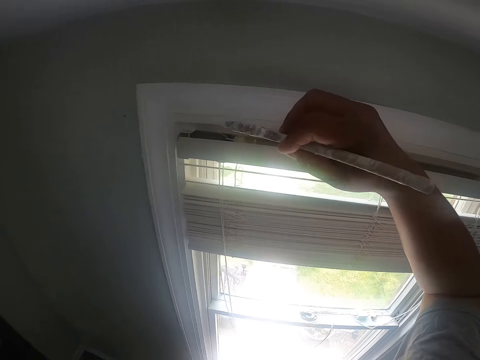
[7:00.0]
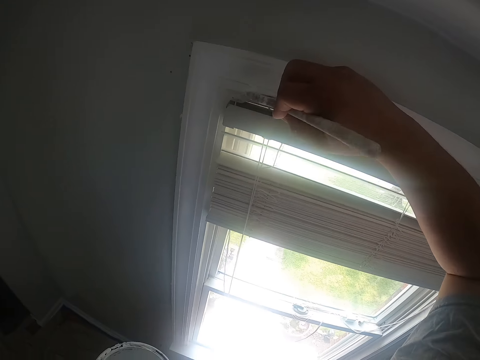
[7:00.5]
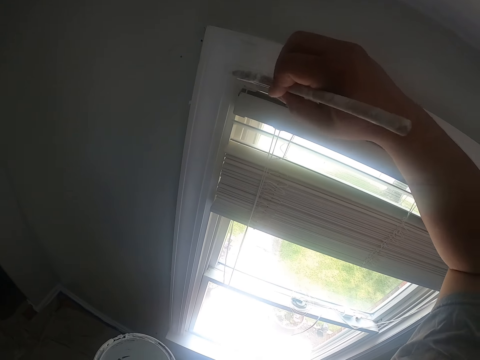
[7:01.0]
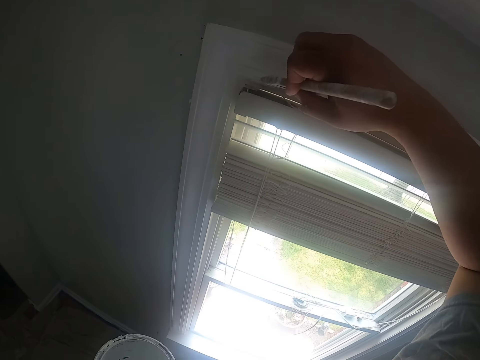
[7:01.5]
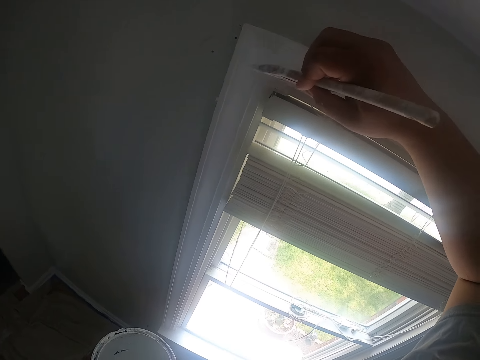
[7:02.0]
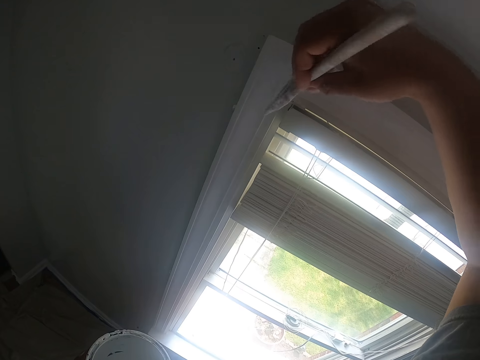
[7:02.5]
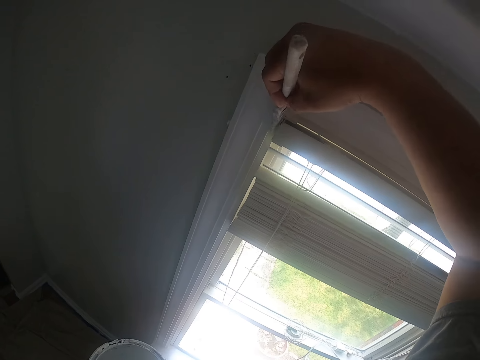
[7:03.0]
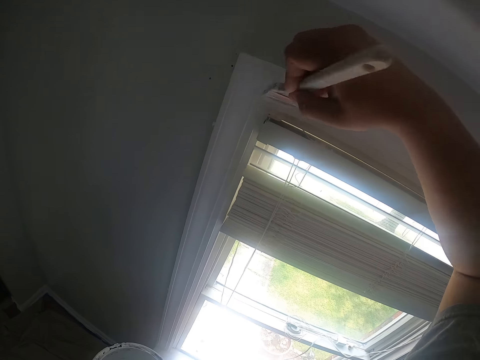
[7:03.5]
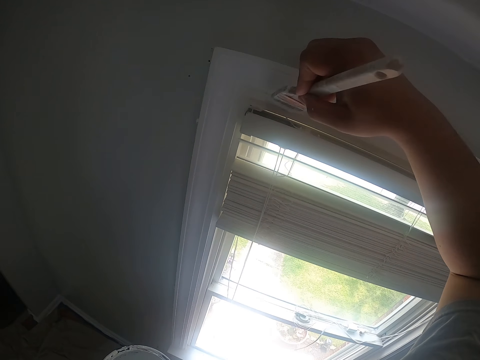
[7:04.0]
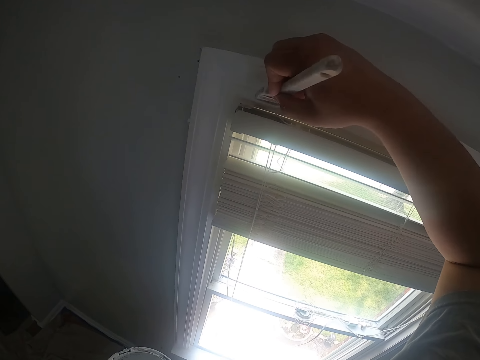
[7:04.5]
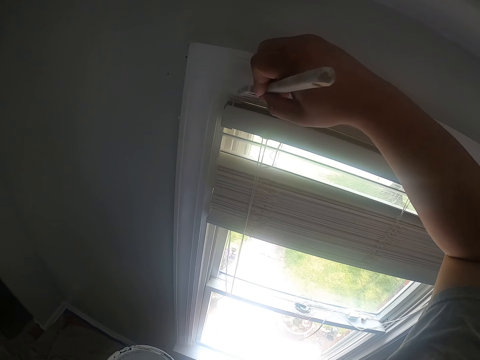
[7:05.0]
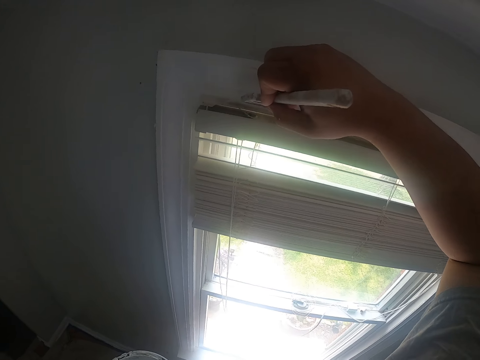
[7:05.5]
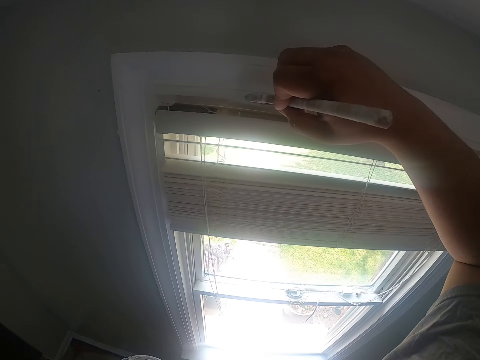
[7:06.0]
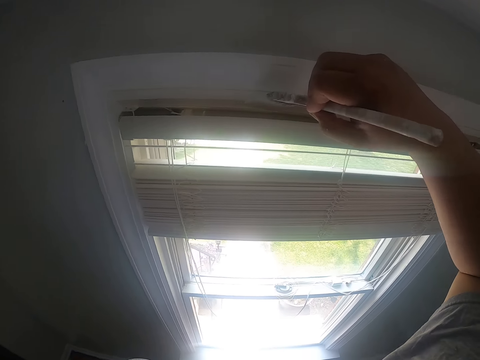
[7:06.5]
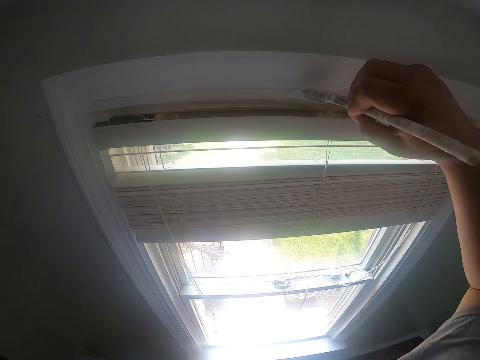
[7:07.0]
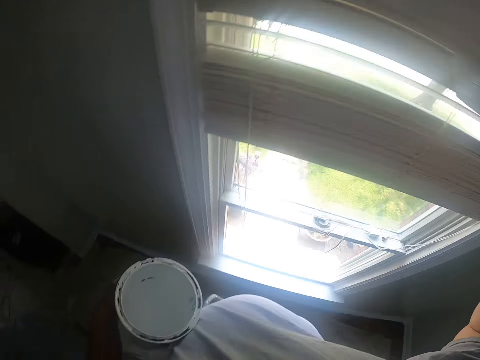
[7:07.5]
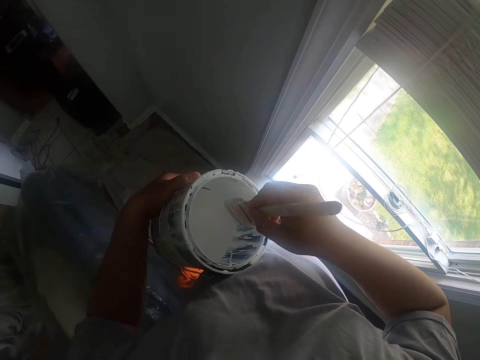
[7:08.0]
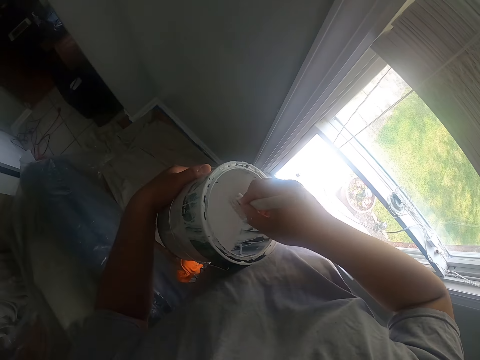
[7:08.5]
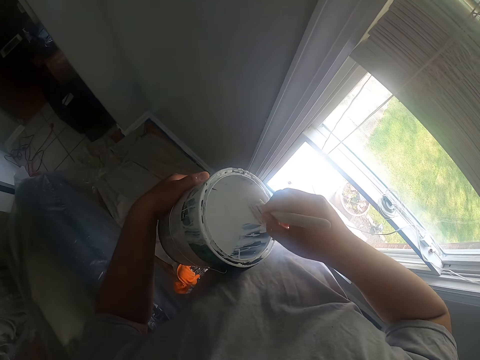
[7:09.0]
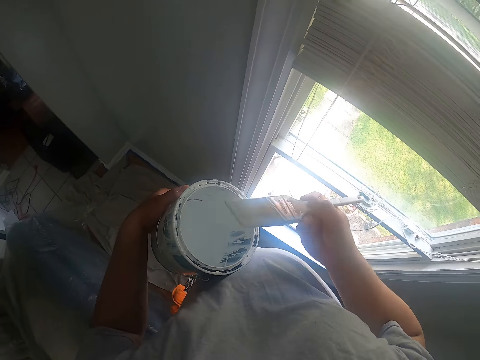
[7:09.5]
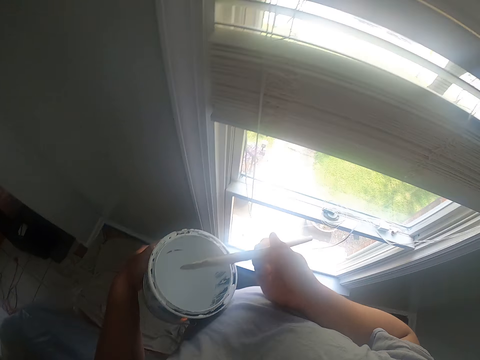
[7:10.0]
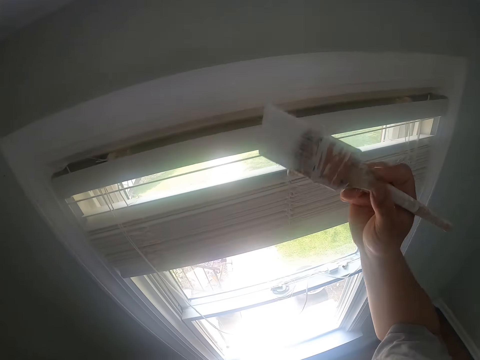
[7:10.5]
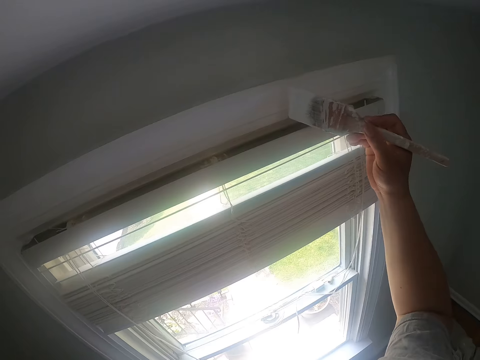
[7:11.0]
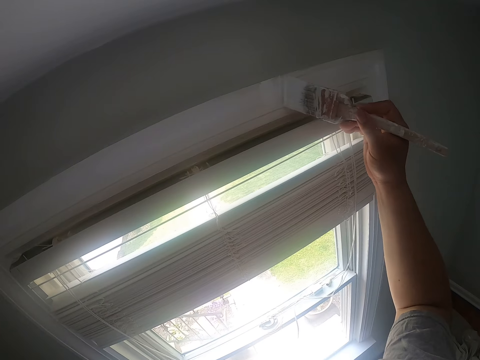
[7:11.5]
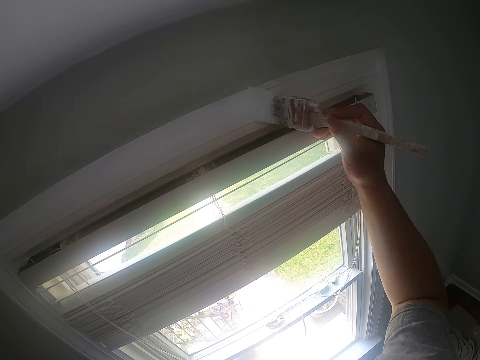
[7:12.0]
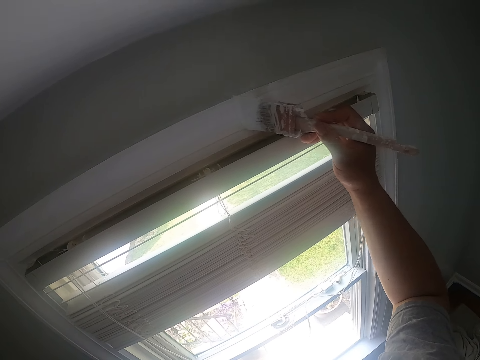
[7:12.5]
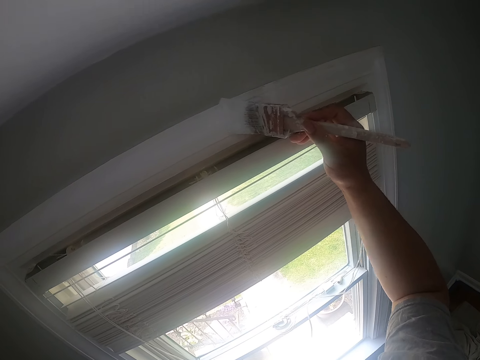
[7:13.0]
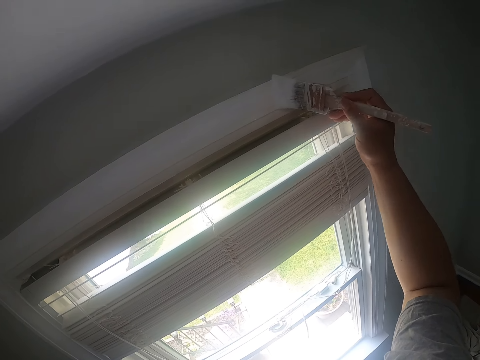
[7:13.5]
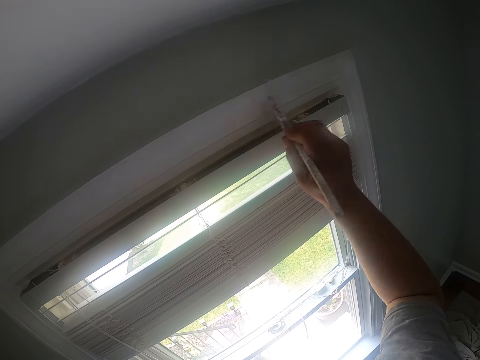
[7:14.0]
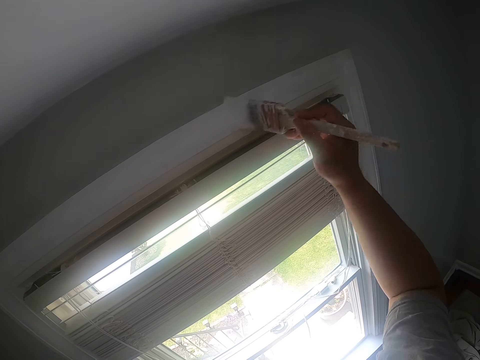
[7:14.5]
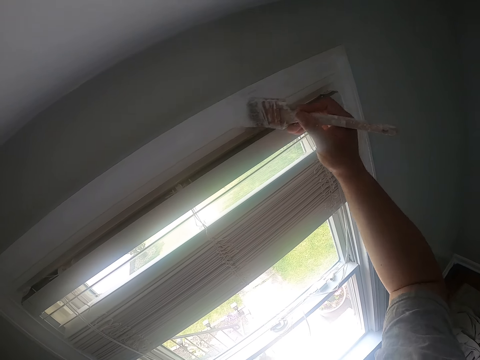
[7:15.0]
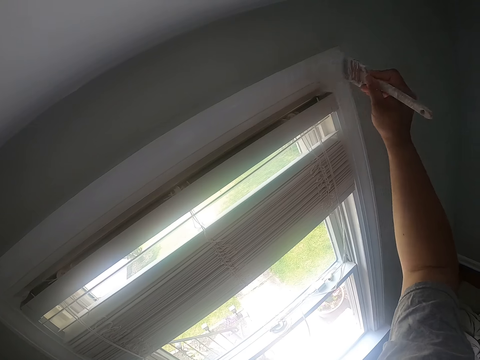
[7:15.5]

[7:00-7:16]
The camera wearer dips the paint brush into the paint bucket. They scrub off the paint from the paint brush. They paint the window frame with the paint brush.

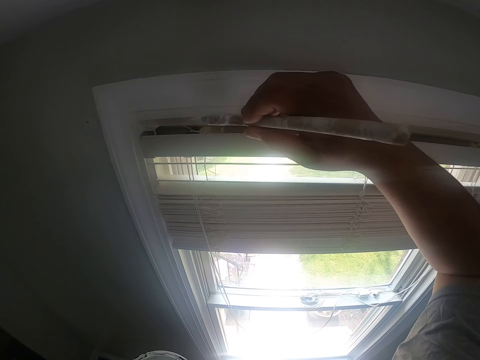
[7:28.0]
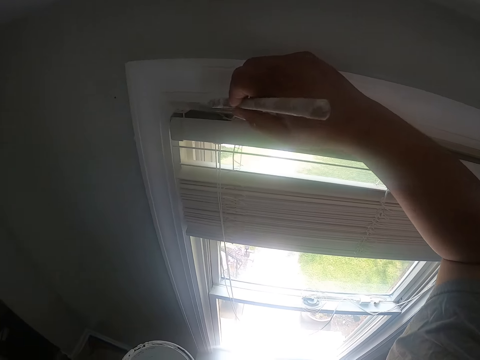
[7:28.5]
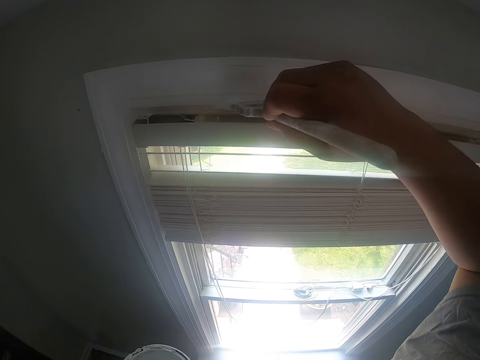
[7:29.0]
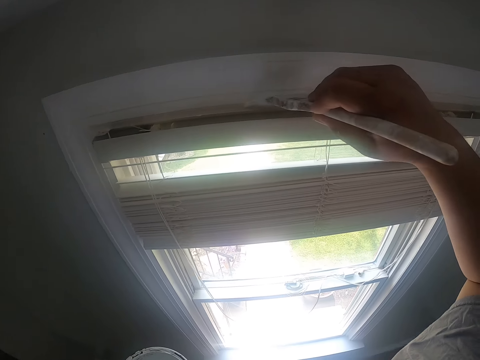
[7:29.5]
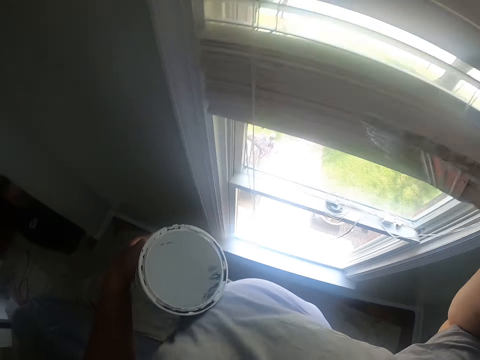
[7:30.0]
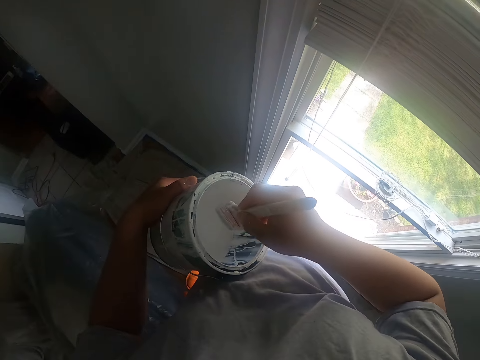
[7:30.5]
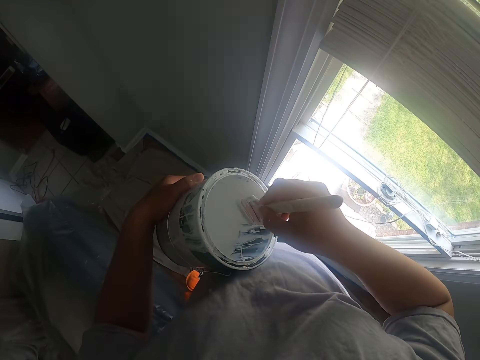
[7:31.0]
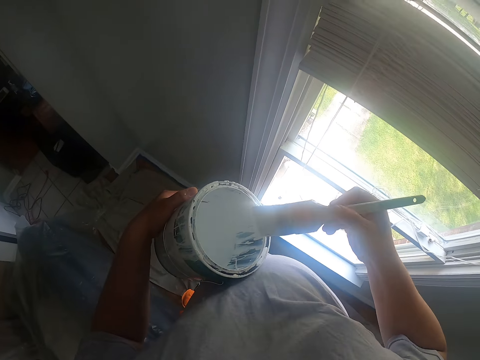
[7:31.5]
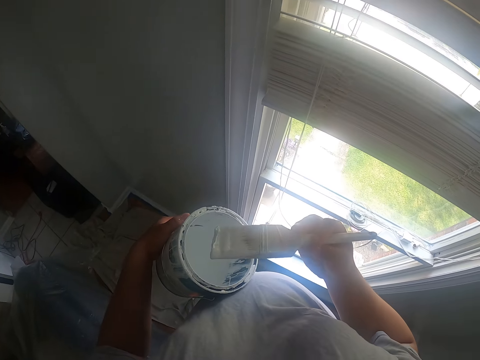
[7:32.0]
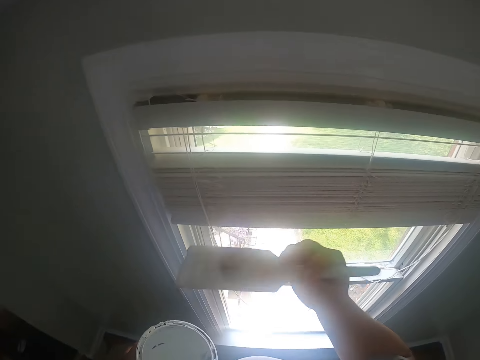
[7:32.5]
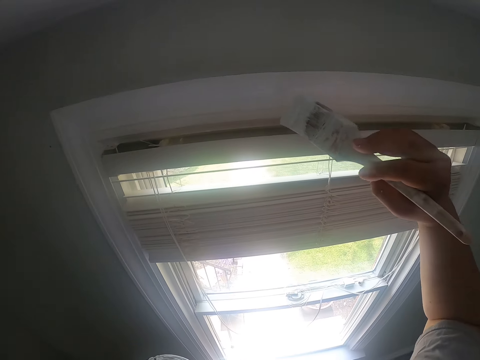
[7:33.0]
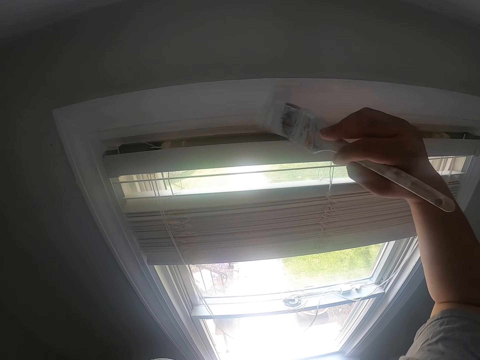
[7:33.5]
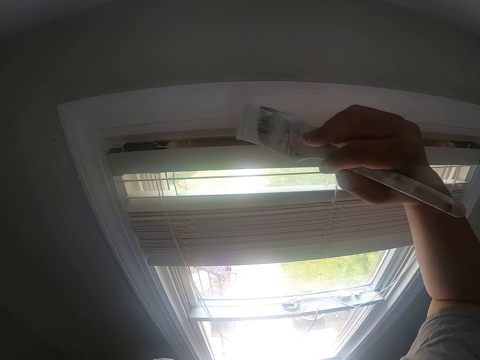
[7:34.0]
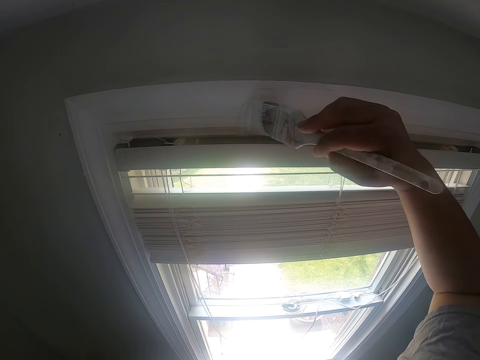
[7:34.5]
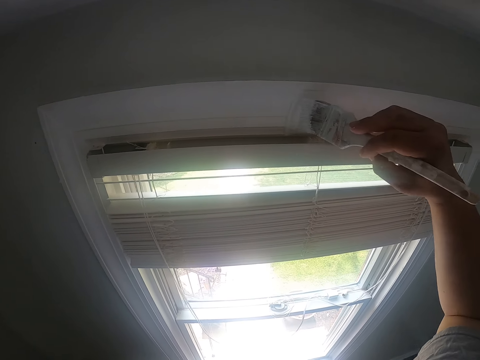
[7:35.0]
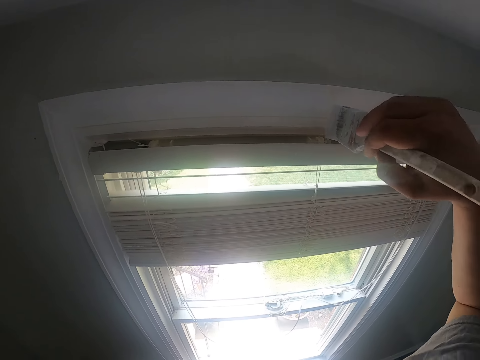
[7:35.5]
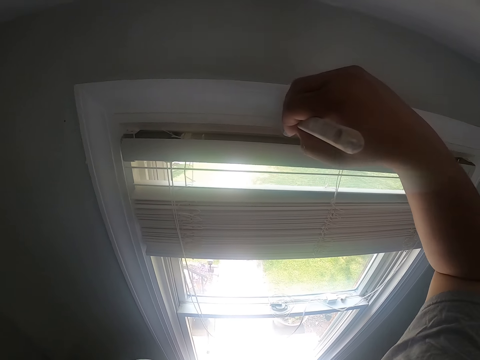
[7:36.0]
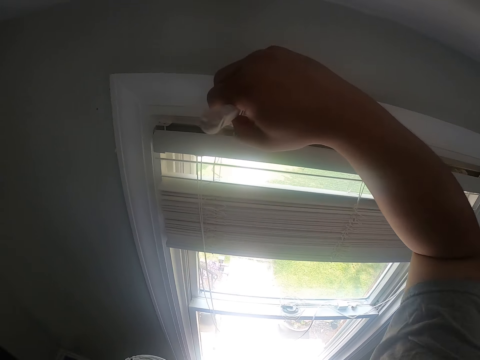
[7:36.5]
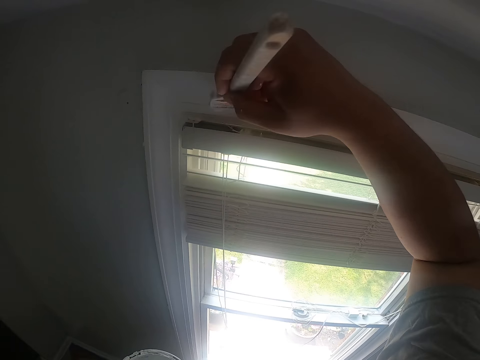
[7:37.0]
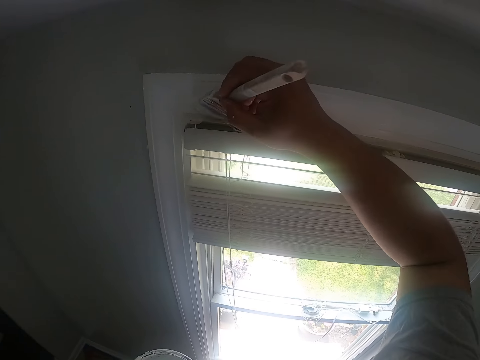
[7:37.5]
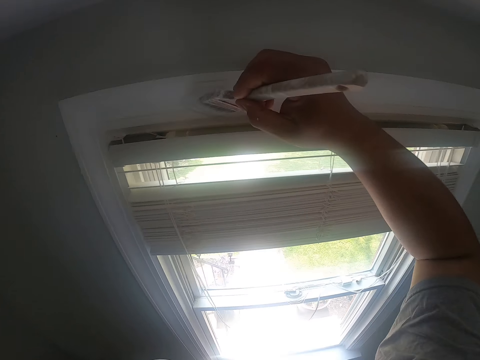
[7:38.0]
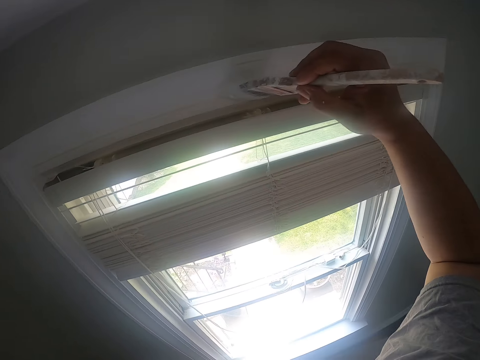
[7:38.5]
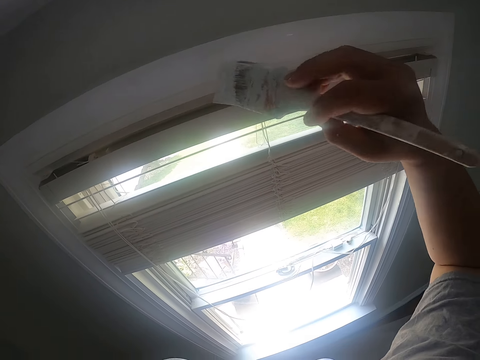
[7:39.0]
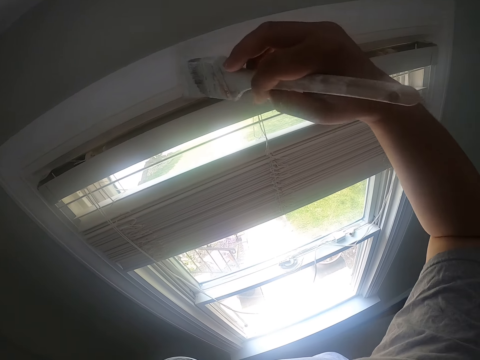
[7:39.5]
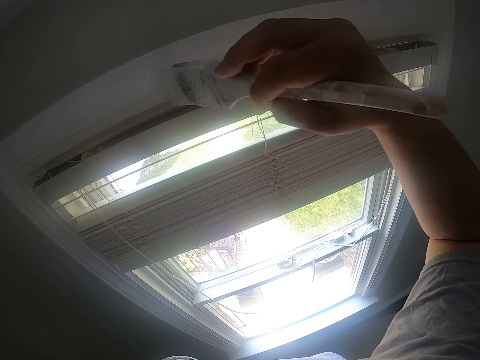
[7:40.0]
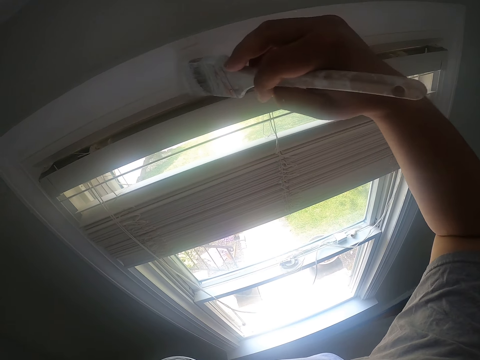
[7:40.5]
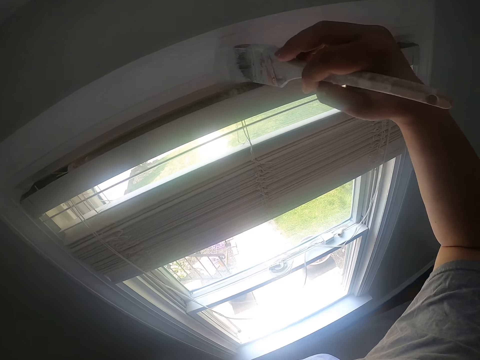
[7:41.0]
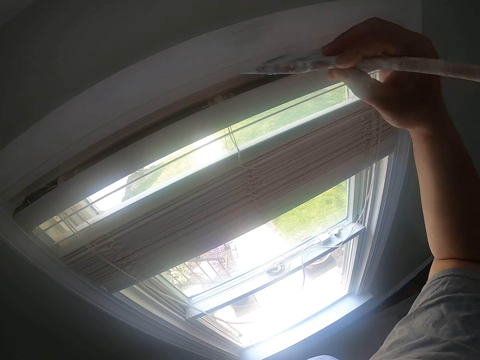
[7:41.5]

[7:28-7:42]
The camera wearer dips the paint brush into the paint bucket. They scrub off the paint from the paint brush. They paint the window frame with the paint brush.
